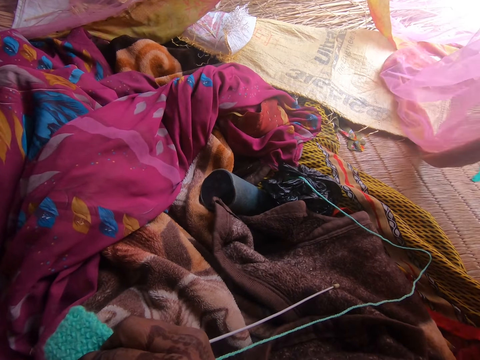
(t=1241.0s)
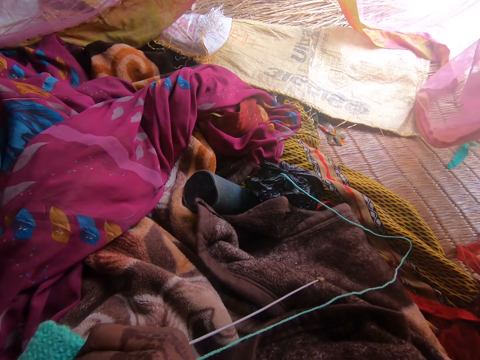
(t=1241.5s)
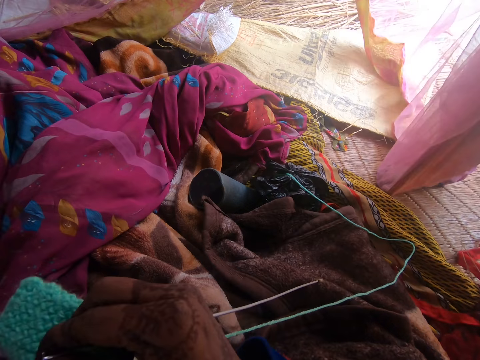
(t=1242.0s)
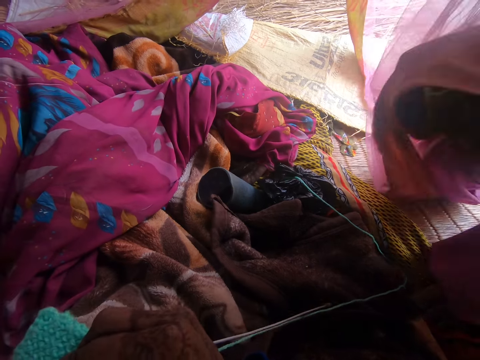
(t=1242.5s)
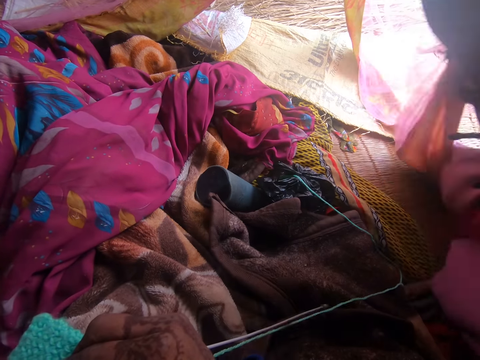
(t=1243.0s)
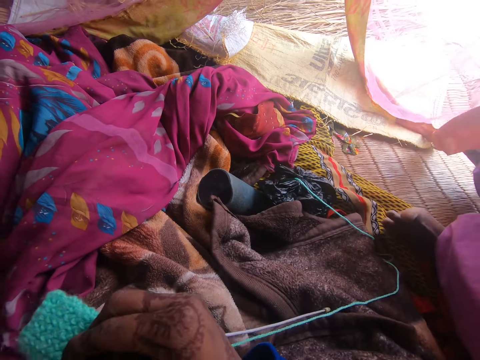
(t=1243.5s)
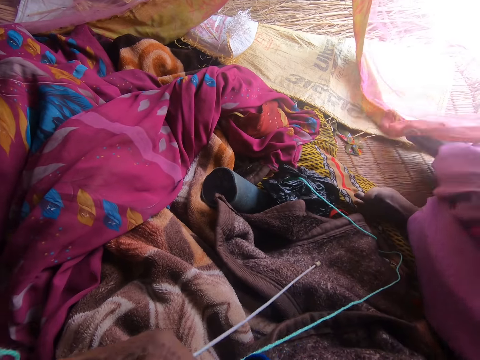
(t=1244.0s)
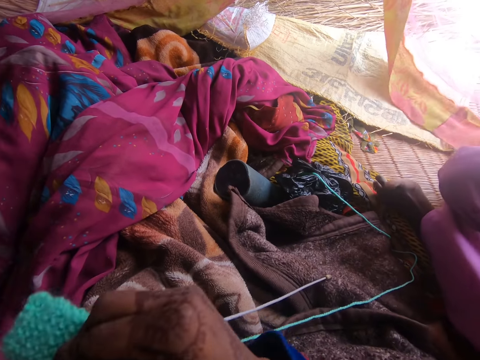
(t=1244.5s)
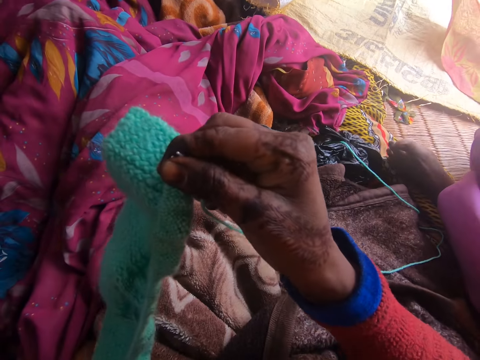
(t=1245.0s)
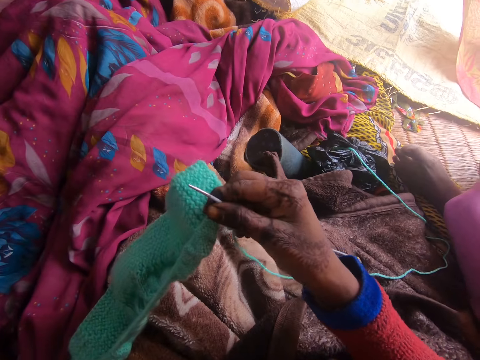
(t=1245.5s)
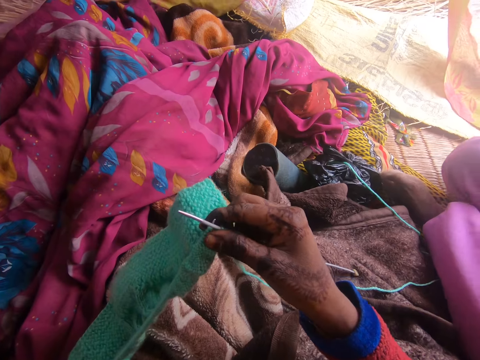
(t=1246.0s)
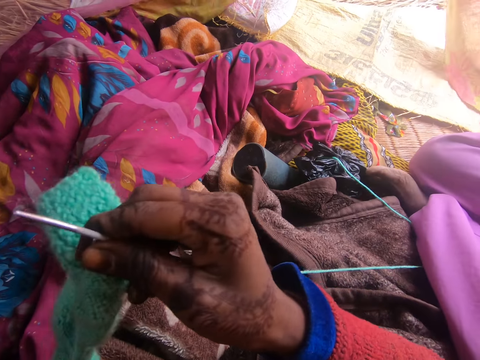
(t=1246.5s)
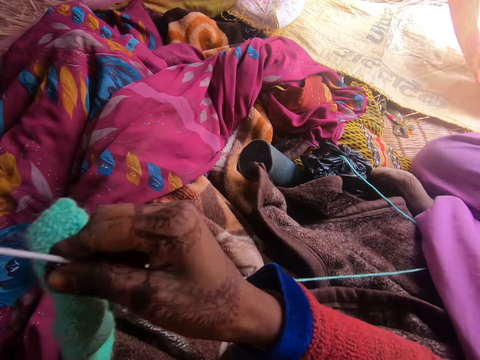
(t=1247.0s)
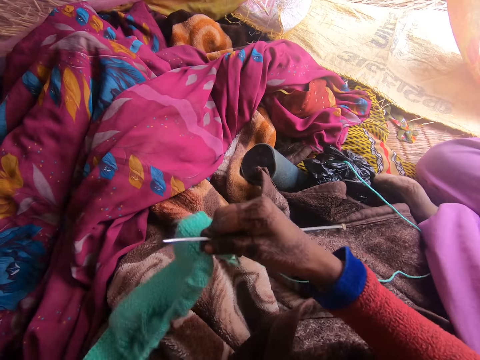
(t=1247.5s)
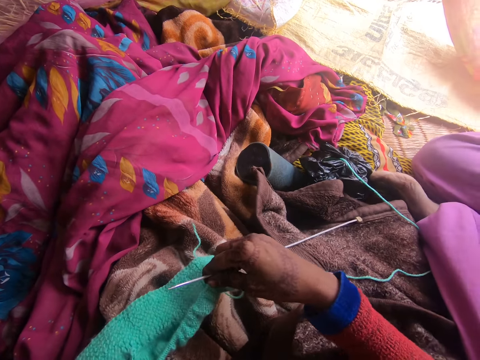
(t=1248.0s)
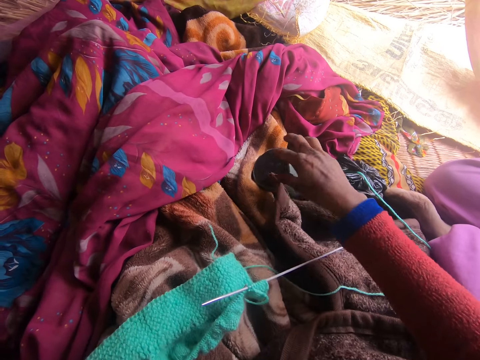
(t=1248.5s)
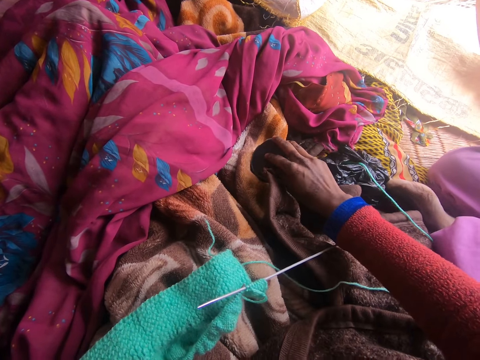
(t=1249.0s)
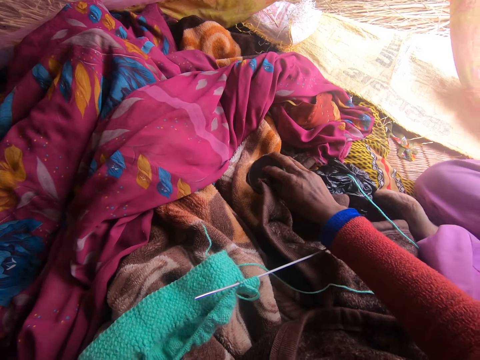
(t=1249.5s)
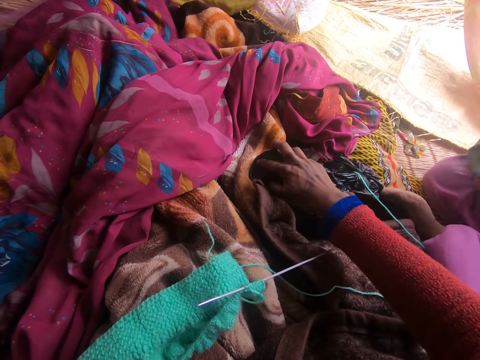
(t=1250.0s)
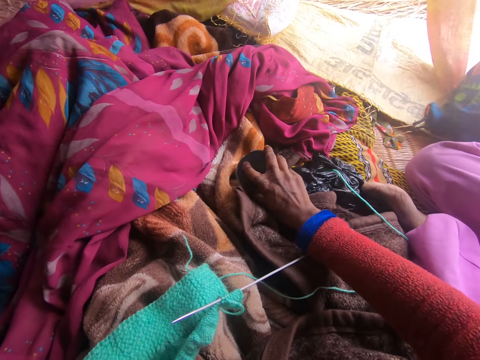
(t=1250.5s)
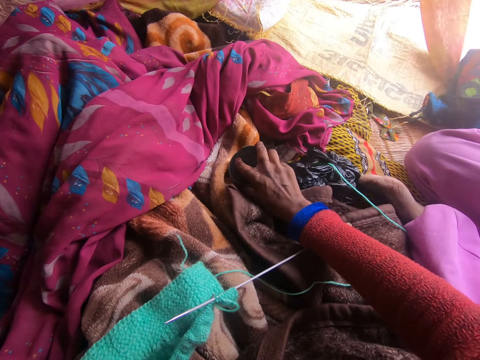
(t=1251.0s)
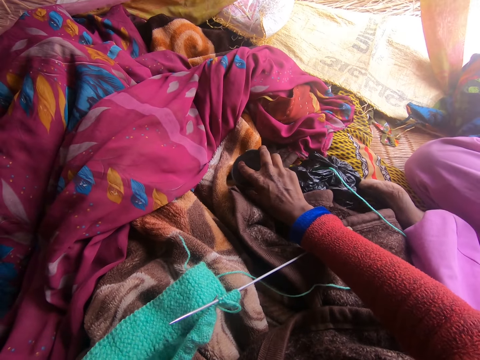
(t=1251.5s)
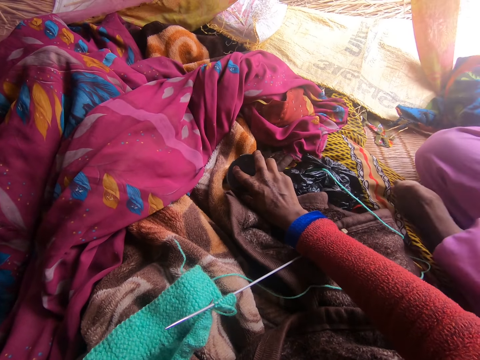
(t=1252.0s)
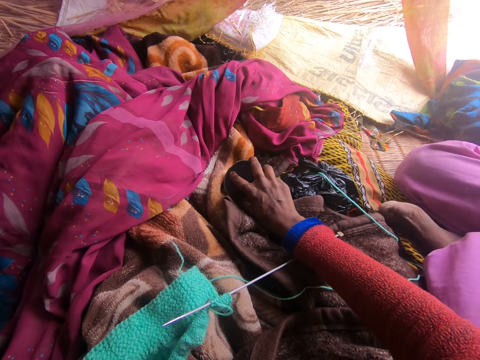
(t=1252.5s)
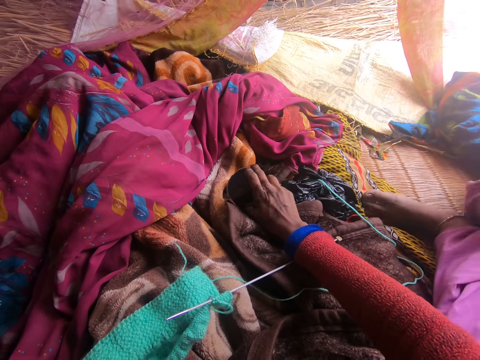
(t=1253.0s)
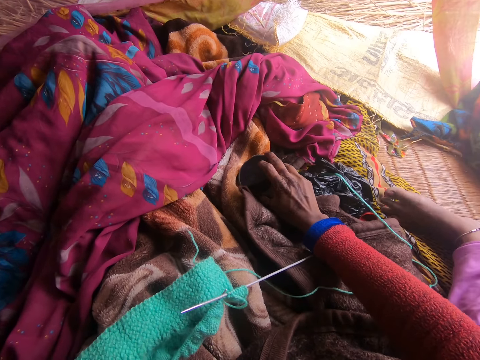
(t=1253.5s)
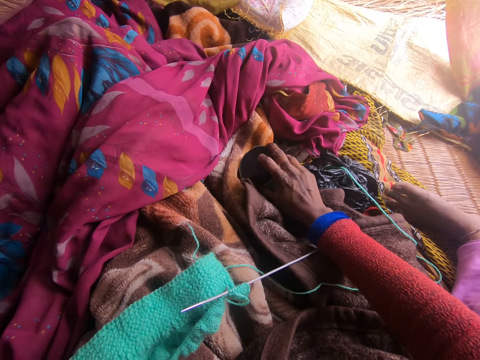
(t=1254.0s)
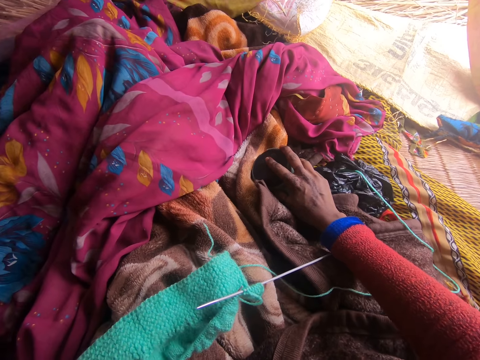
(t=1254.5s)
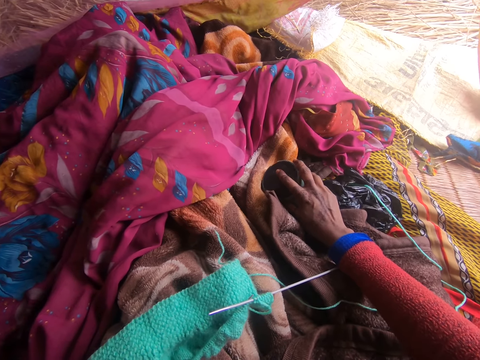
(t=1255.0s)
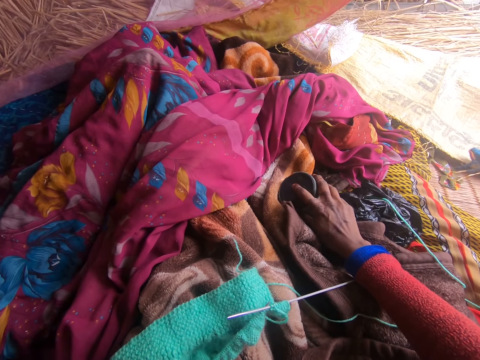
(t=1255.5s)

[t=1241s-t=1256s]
A person sits on the mat. The camera wearer sews using a yarn and a crochet. She adjusts the wool with her right hand. She turns on the speaker with her right hand.

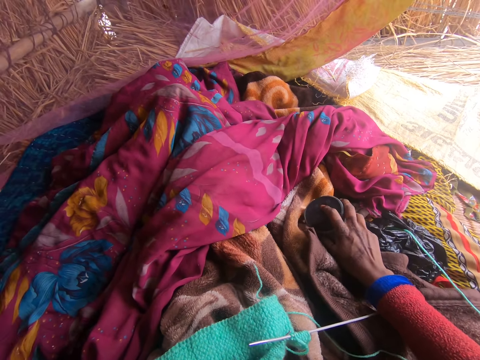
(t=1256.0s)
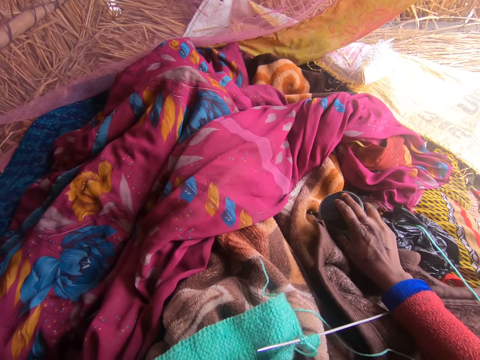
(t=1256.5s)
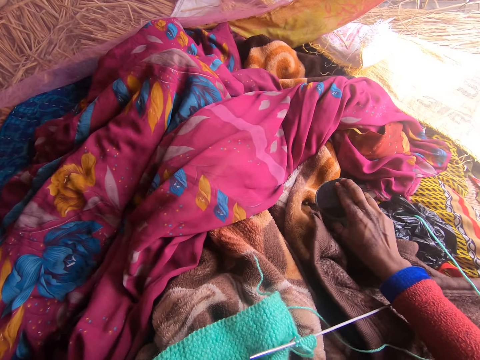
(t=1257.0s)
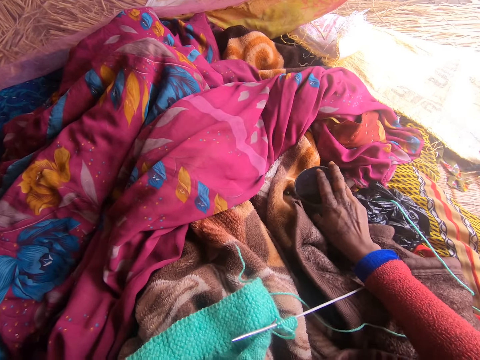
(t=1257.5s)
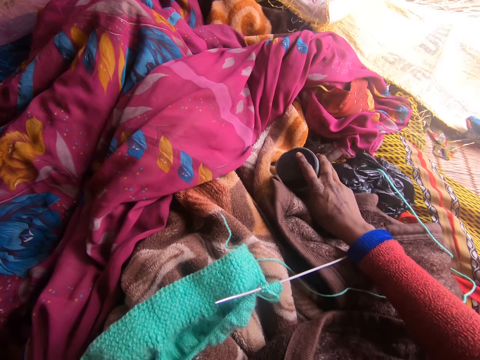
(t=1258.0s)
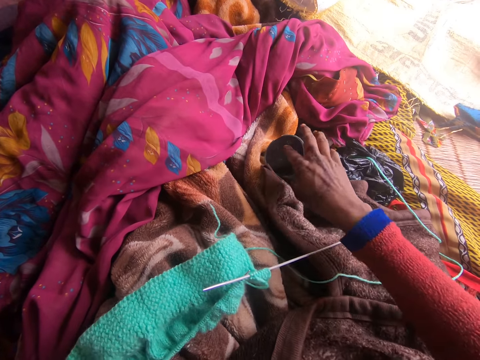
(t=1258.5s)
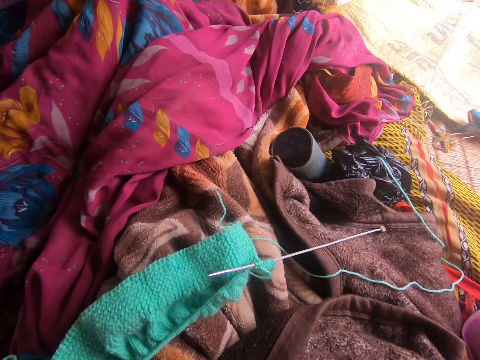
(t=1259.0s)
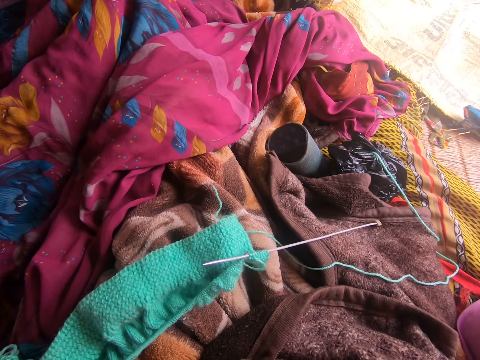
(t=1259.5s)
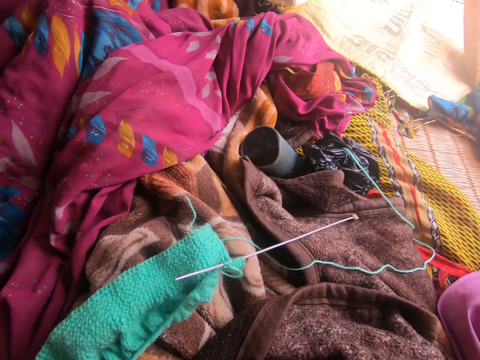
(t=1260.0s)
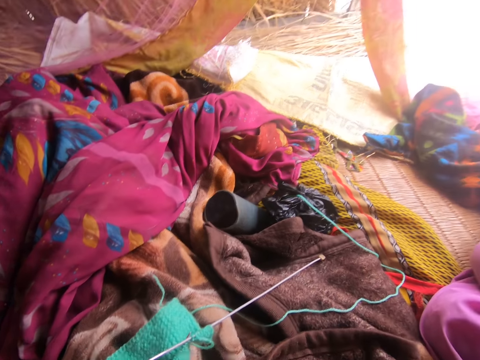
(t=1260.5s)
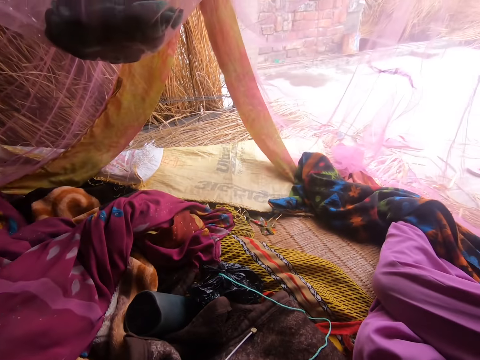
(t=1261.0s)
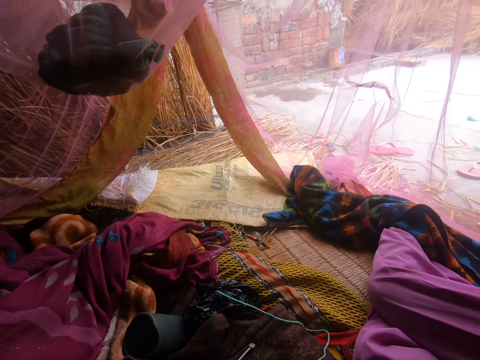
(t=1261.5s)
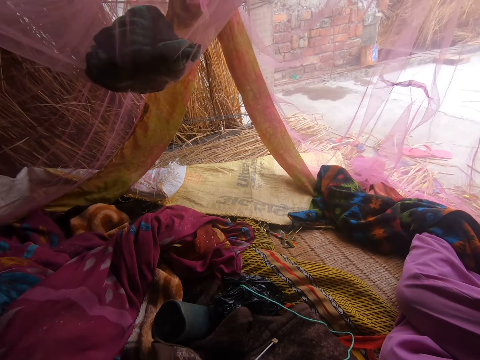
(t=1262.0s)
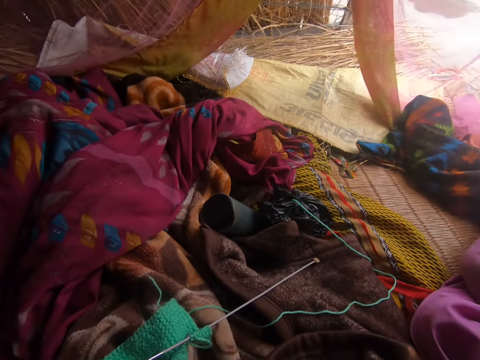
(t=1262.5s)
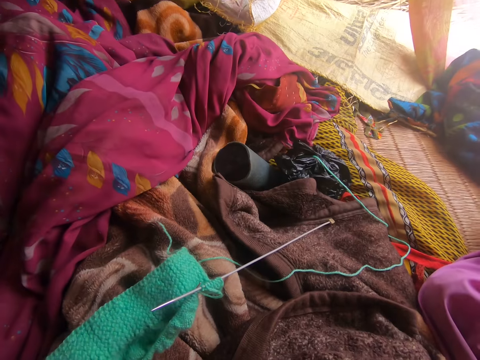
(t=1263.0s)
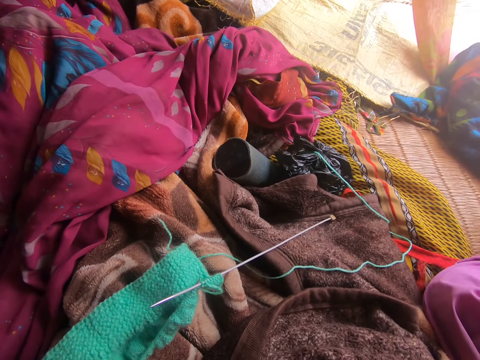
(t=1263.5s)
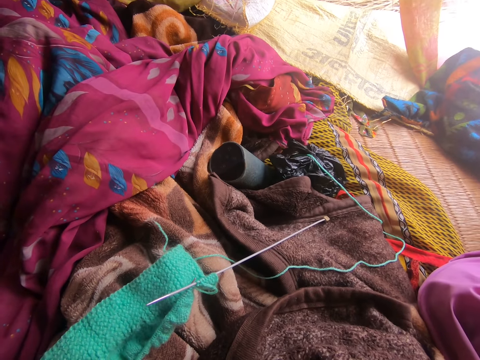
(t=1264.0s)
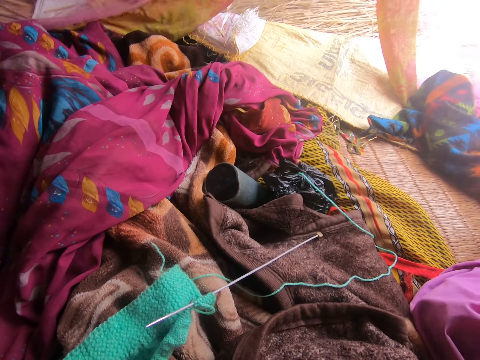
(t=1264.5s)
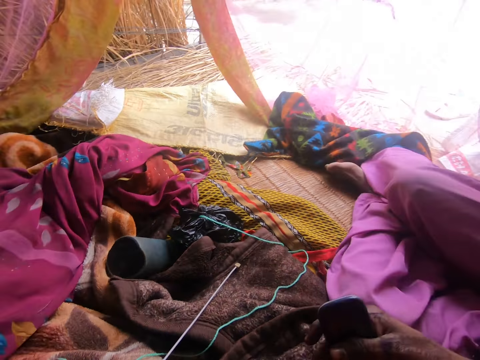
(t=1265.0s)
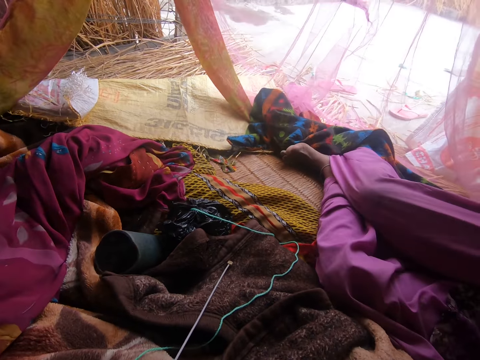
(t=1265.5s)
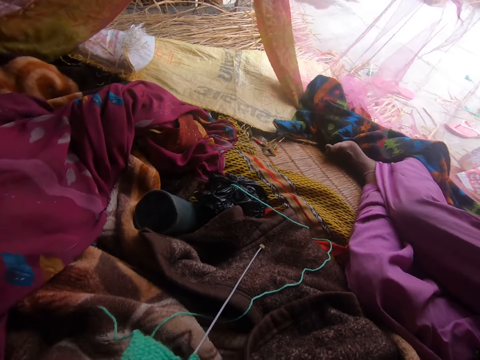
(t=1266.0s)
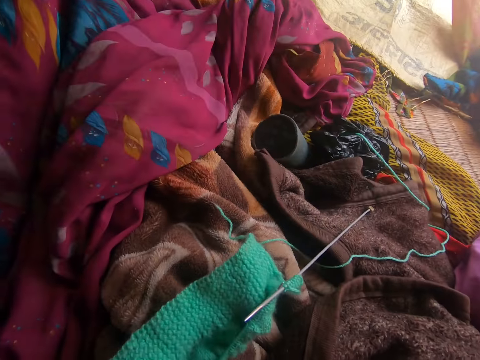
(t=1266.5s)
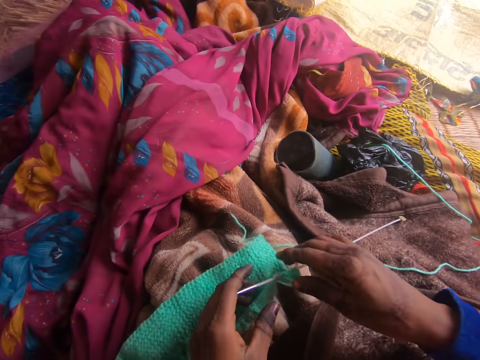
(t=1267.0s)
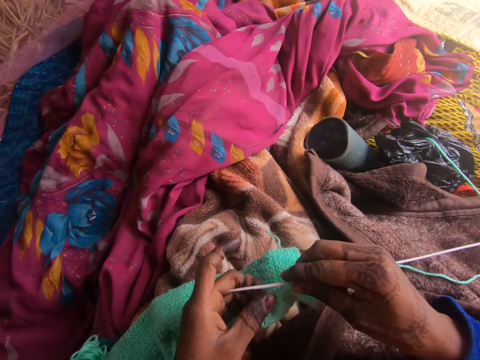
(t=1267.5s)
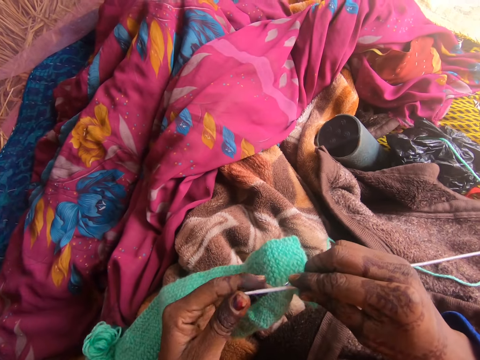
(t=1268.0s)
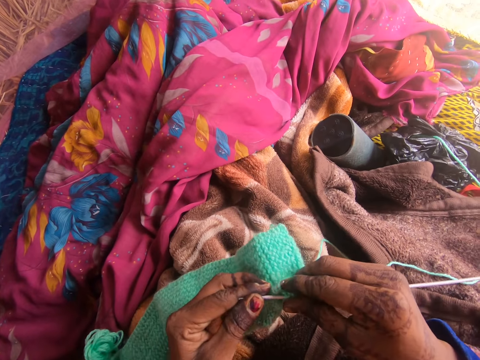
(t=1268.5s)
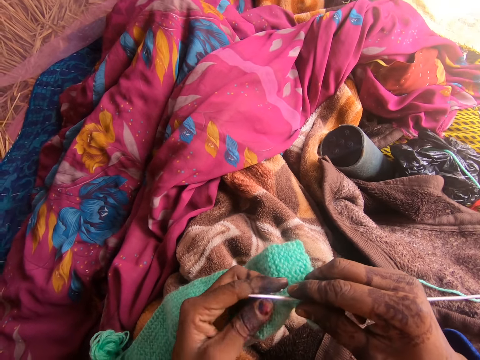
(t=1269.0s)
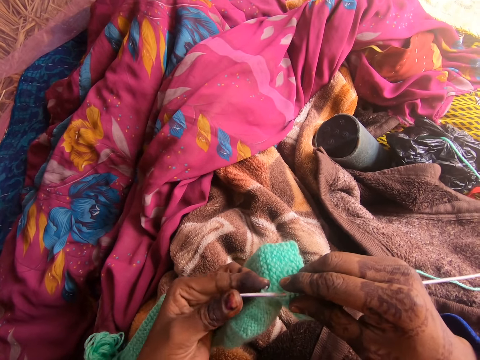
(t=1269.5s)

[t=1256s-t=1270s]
The camera wearer gazes around. The person sleeps on the mat. The camera wearer sews using a yarn and a crochet.
